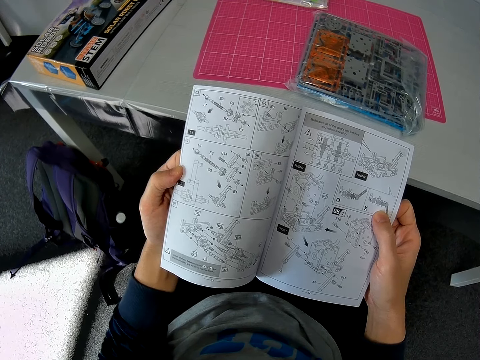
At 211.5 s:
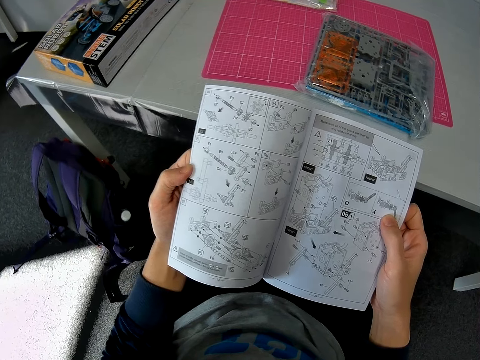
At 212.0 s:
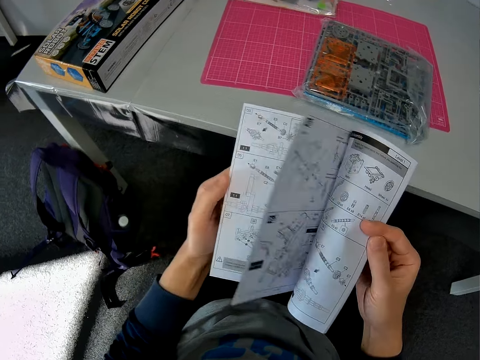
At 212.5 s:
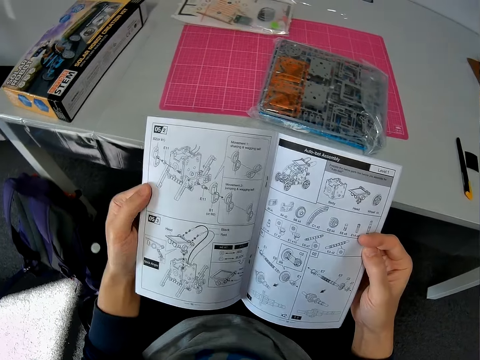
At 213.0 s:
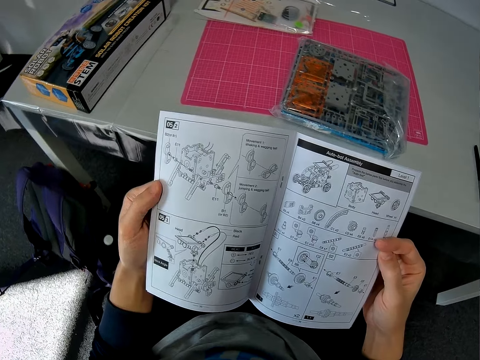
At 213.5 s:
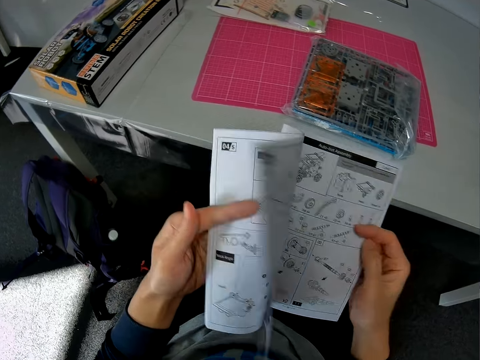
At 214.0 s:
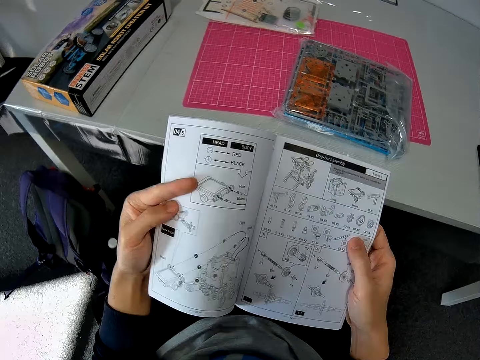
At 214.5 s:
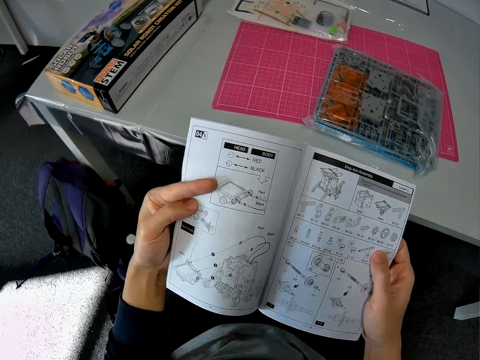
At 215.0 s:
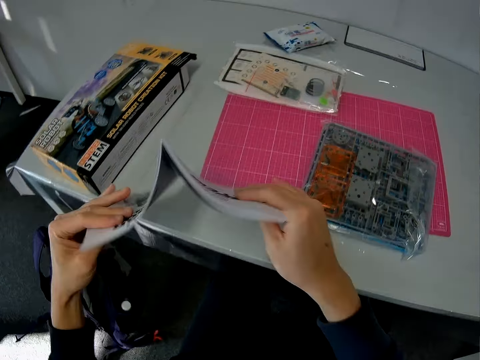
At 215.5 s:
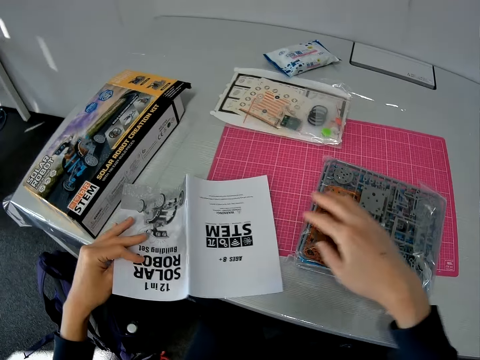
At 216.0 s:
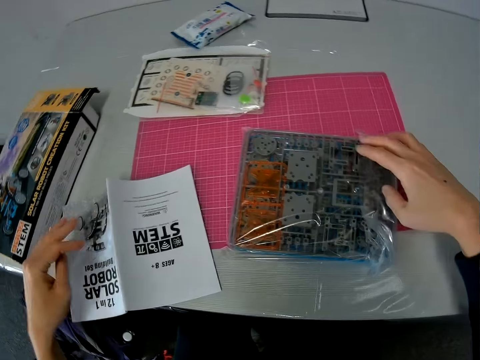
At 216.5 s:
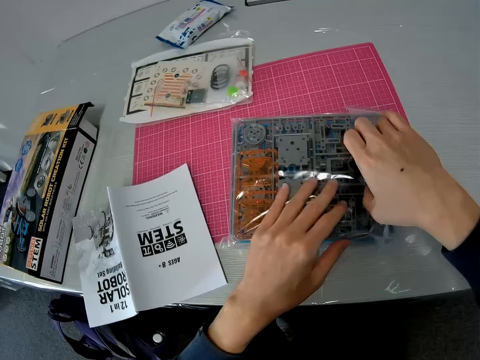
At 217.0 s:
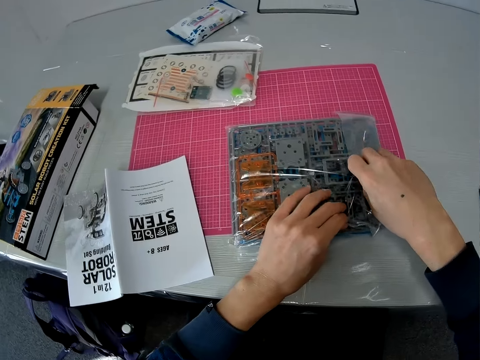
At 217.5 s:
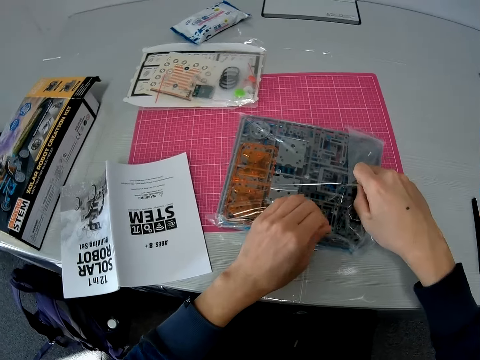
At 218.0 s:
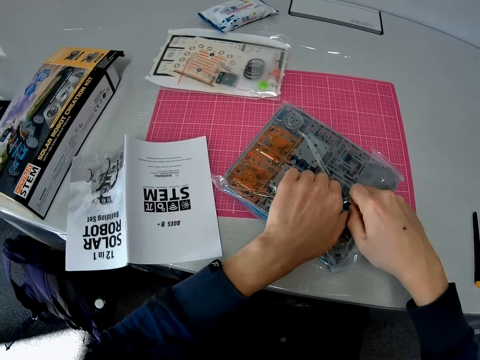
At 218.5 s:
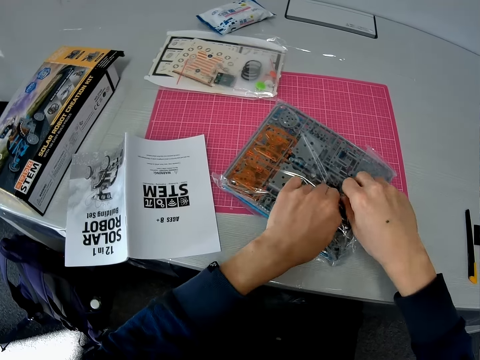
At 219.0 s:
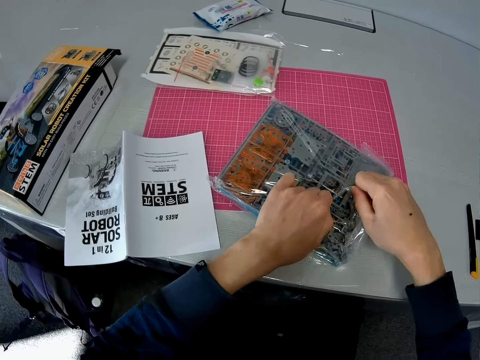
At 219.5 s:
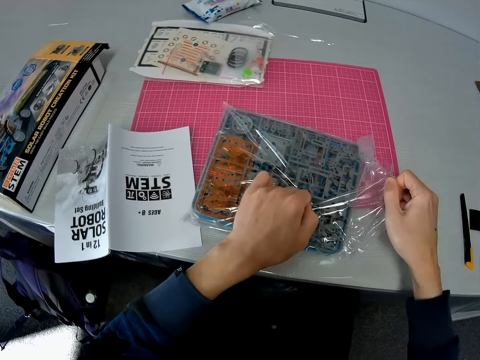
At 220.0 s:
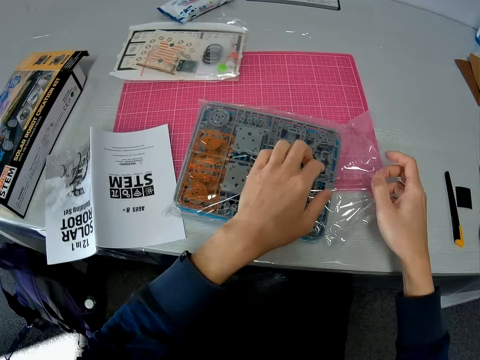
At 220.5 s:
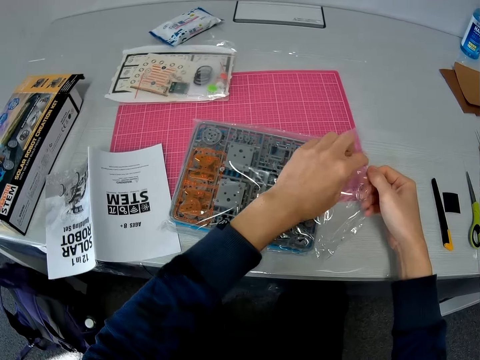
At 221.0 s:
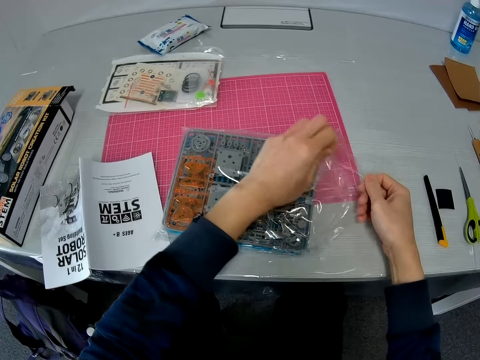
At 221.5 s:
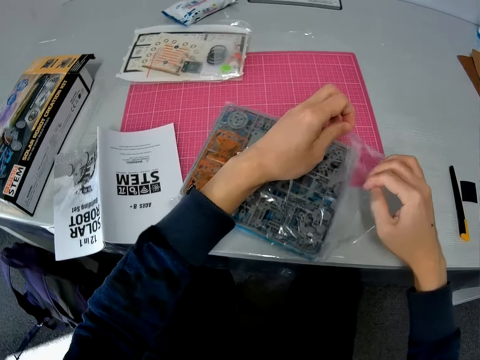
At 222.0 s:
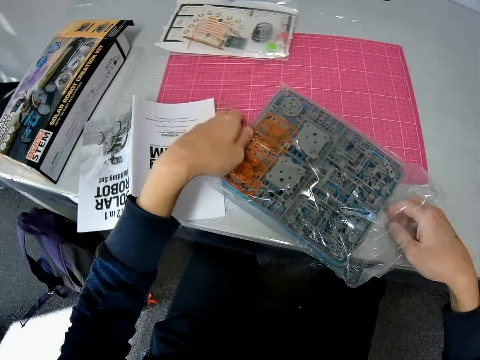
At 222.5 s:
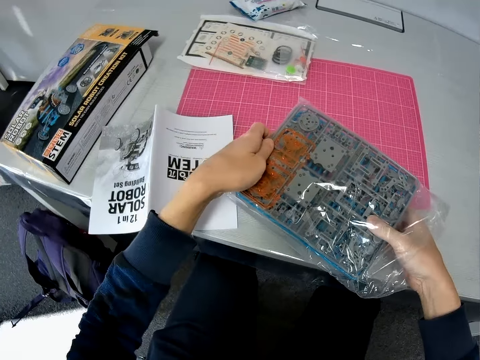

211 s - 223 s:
The camera wearer turns the manual upside down. They place the instruction manual on the table. They open the polythene bag of robot model components sheets on the cutting sheet. They hold the solar robot and open the solar robot.

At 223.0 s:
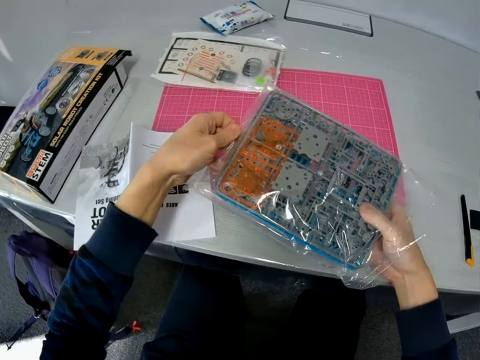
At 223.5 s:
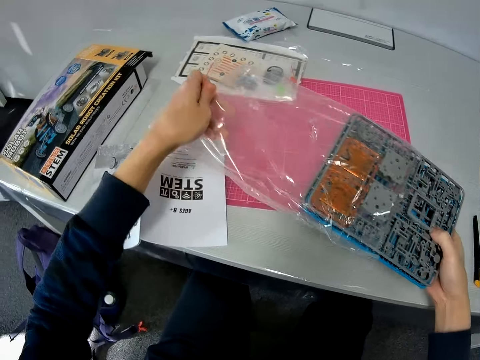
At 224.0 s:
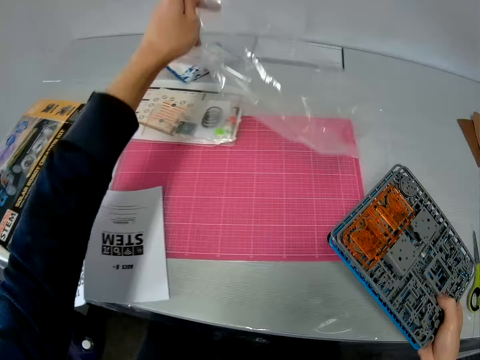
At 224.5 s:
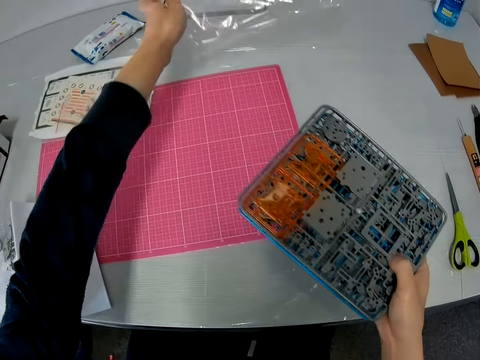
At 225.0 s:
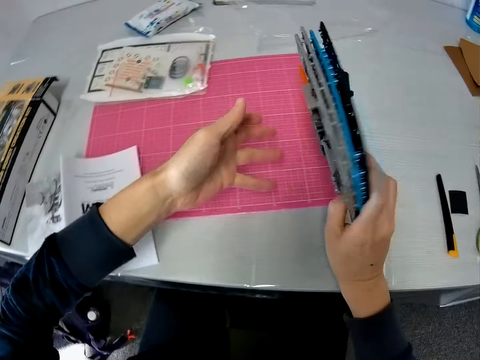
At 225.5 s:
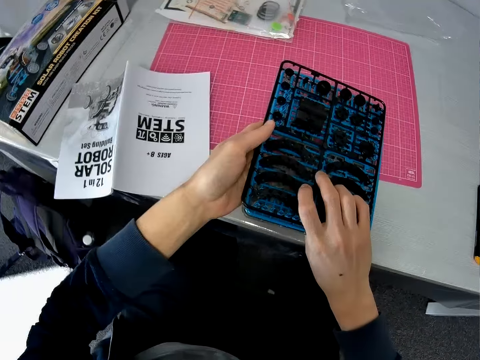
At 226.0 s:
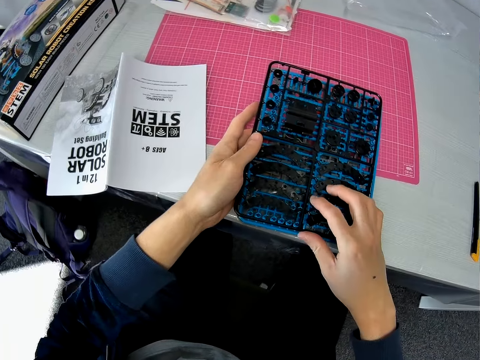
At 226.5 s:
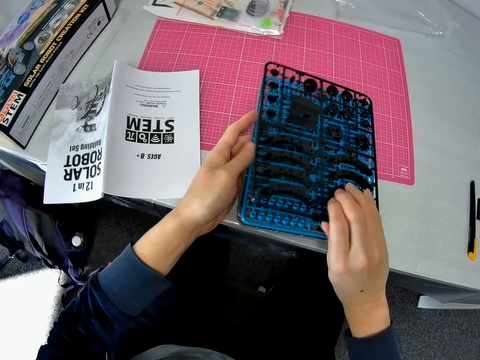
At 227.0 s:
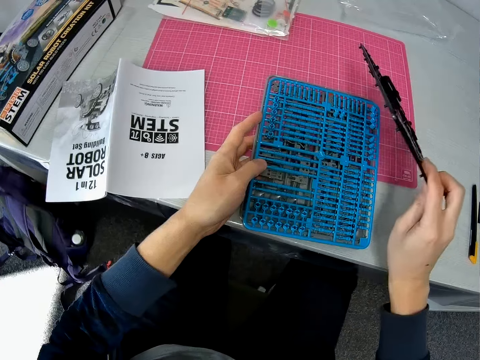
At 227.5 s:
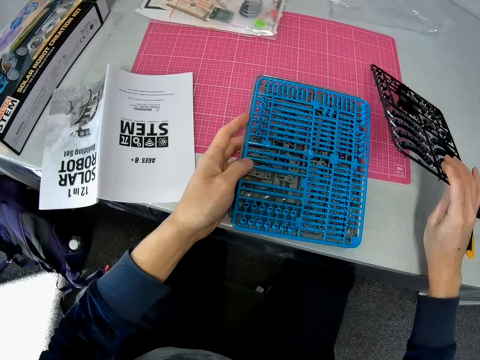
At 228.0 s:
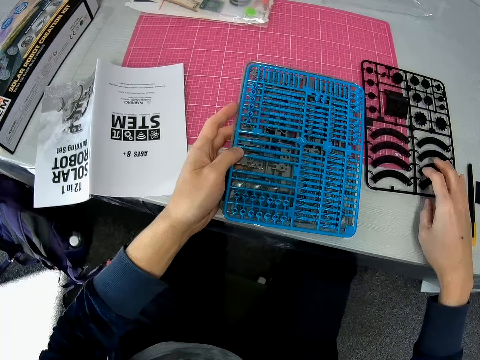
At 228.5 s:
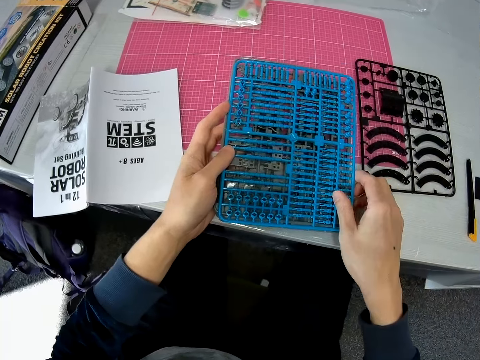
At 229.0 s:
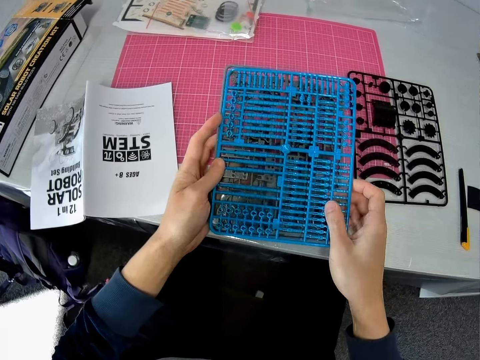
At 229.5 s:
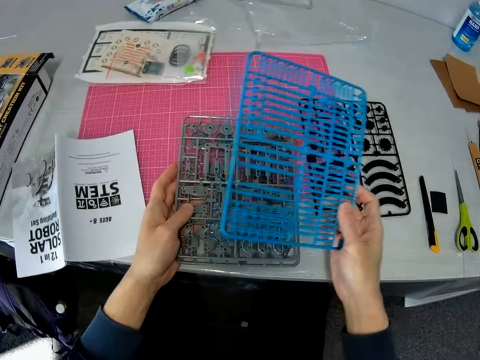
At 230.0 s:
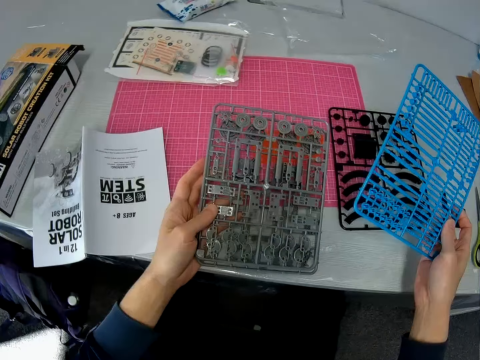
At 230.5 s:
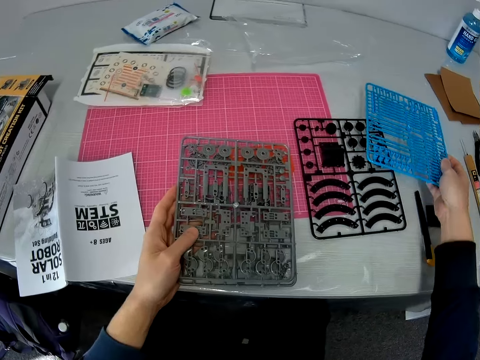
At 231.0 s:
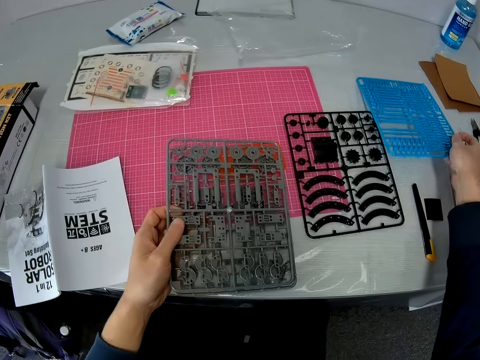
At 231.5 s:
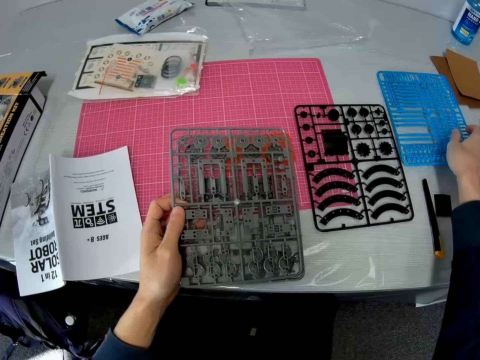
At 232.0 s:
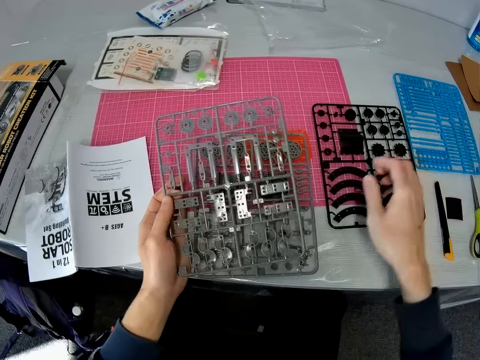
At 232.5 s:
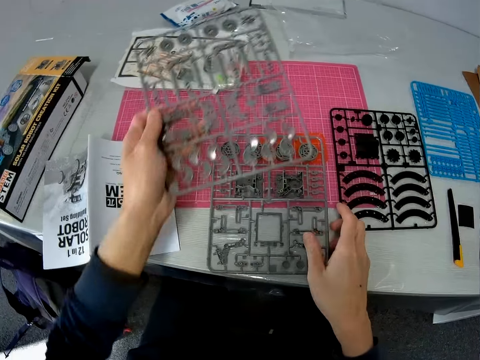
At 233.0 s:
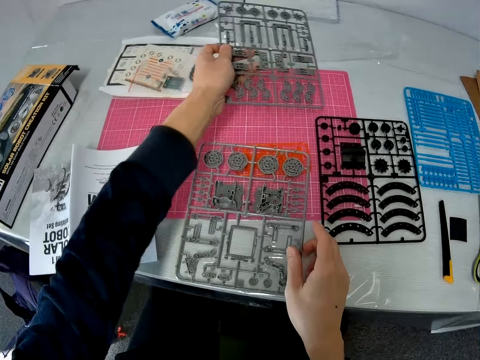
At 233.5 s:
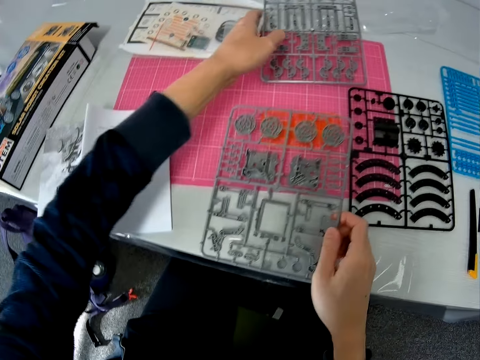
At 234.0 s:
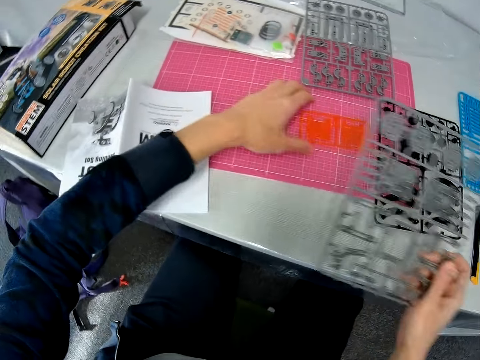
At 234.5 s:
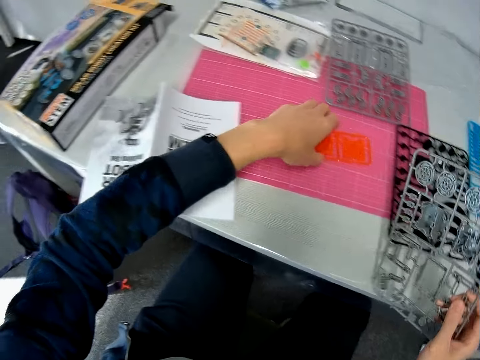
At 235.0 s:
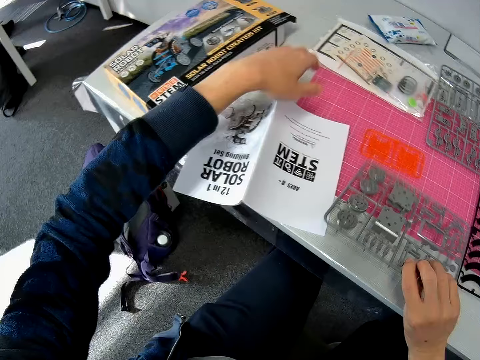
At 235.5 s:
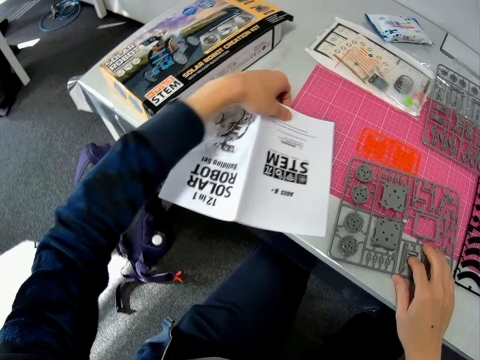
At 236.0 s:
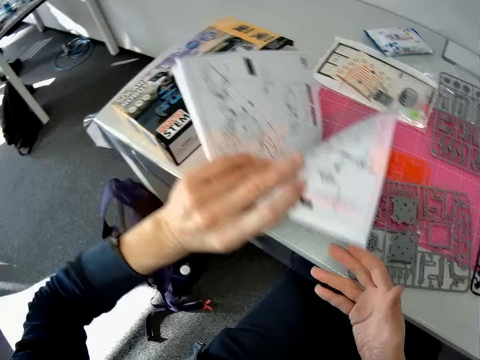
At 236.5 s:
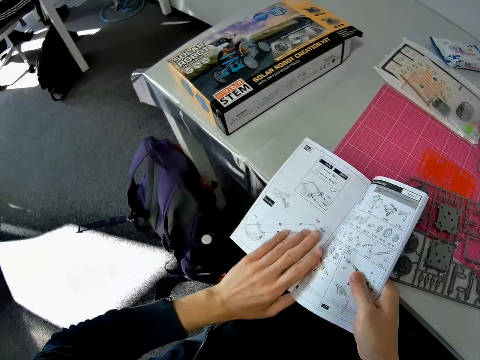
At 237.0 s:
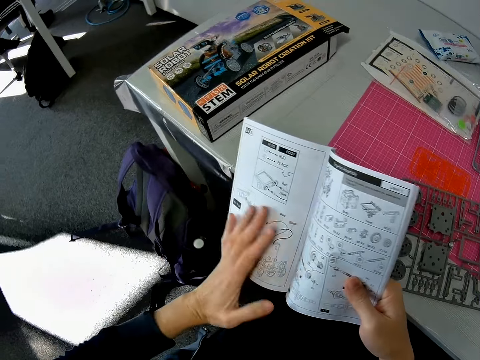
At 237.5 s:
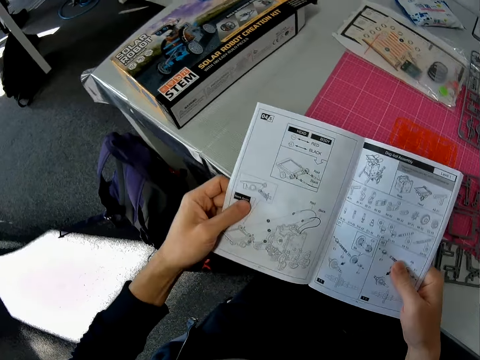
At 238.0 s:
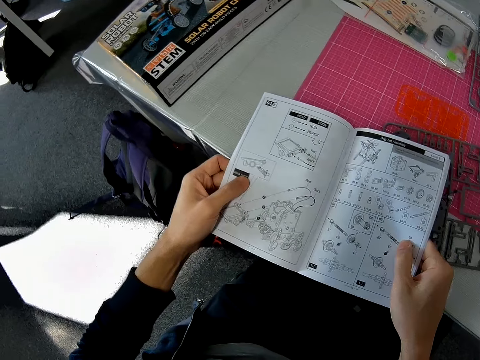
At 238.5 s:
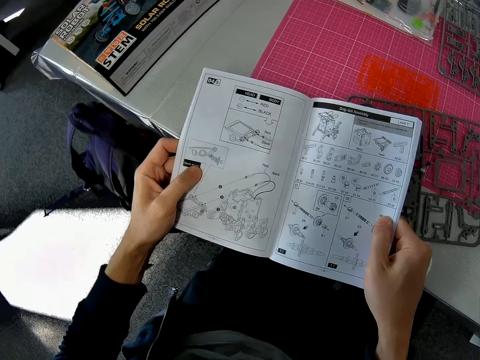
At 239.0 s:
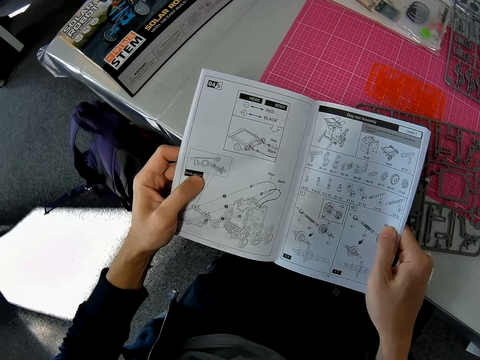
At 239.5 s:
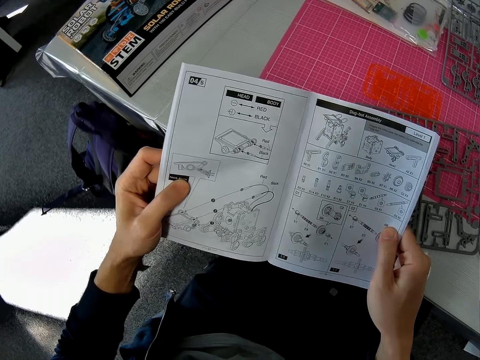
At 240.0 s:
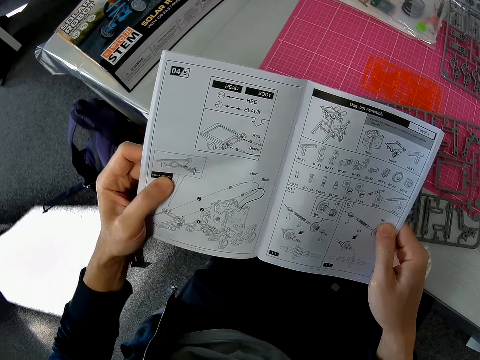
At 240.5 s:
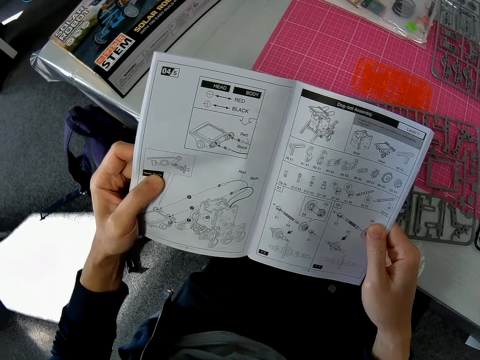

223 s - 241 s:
The camera wearer brings out the robot model components sheets from the polythene bag. He places the paper on the table. He places the polythene bag on the table. He turns over the sheet on the cutting sheet. He picks up one of the sheets with his right hand. He places the sheet on the table. He picks up another sheet with his right hand. He removes the black cover. He places the sheet on the table. He removes the blue cover. He picks up another sheet with his left hand. He places the sheet on the cutting sheet. He picks up another sheet with his right hand. He removes the grey cover. He moves a small sheet on the cutting sheet with his left hand. He places the sheet in his right hand on the cutting sheet. He turns over the instruction manual on the table. He picks the manual from the table. He reads the manual.
